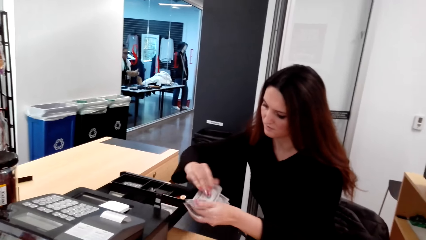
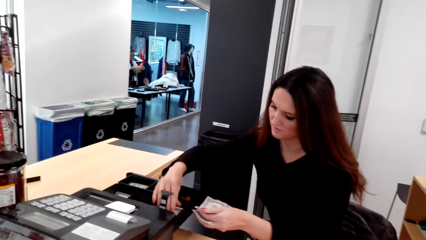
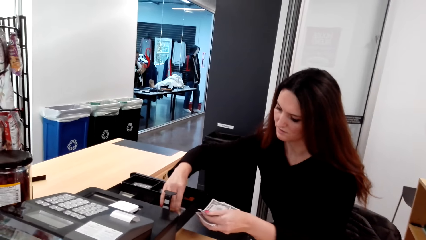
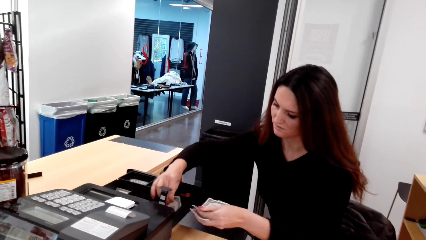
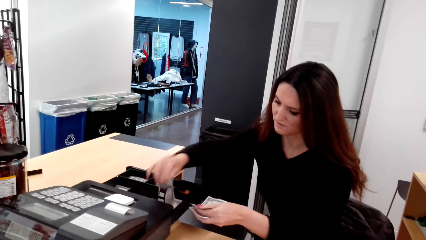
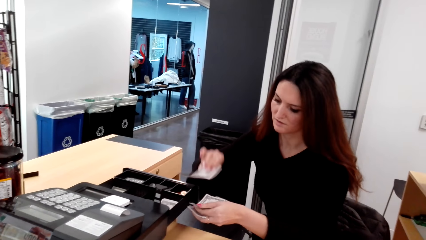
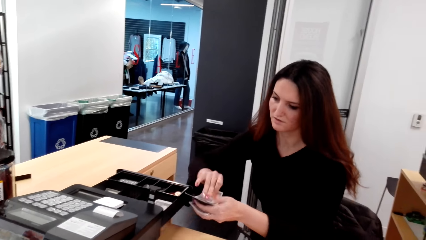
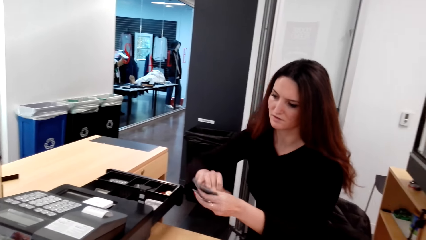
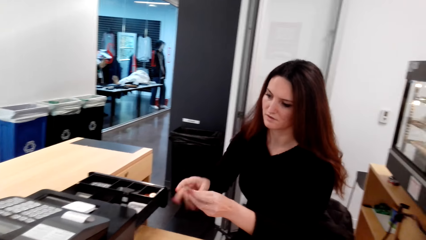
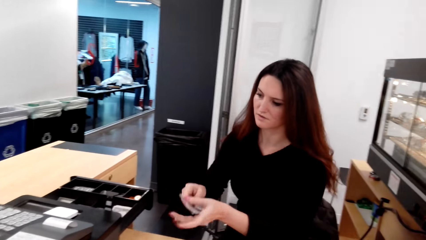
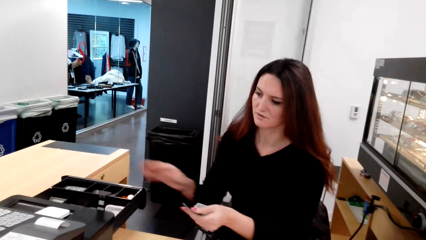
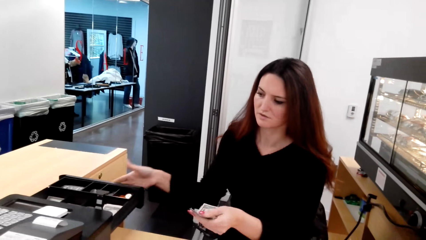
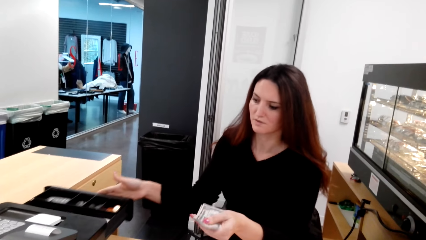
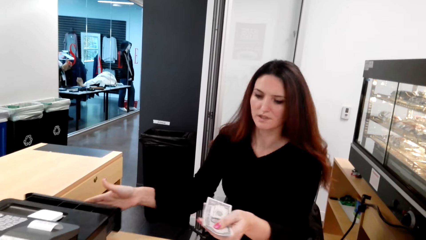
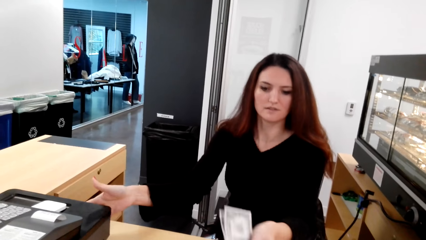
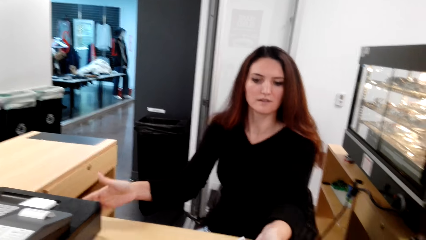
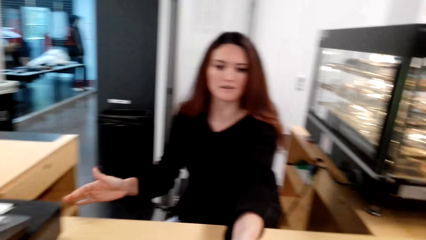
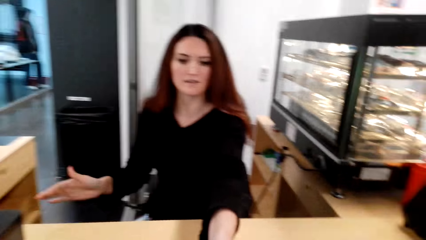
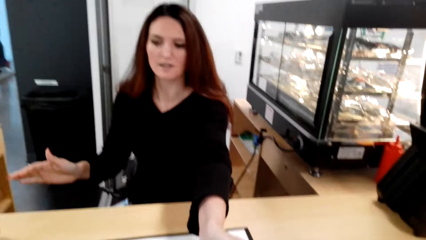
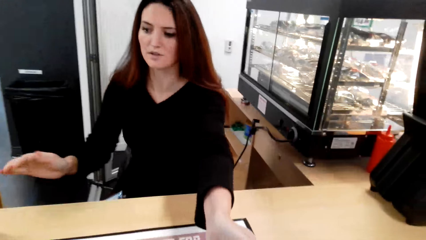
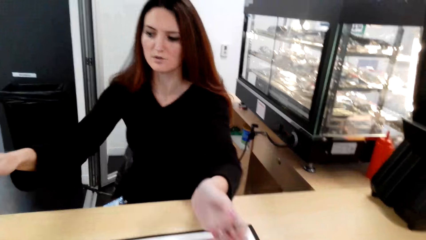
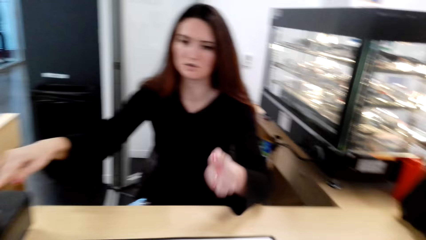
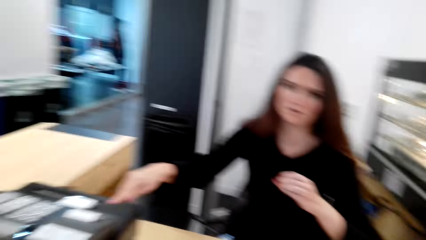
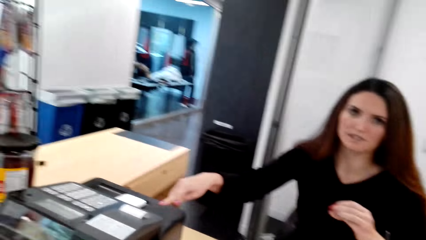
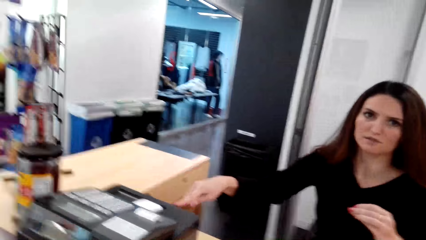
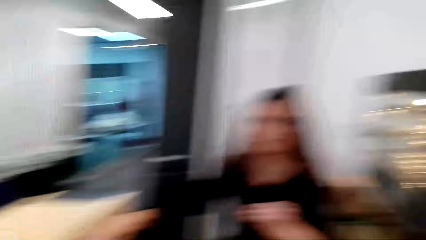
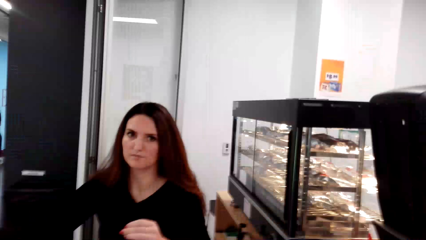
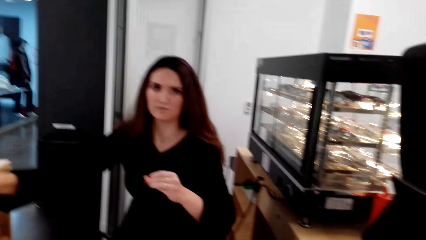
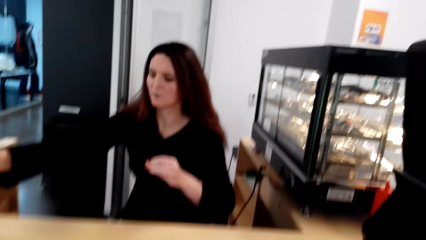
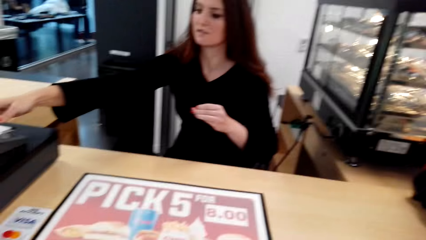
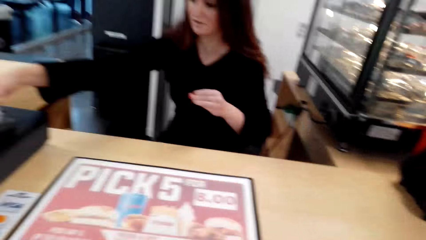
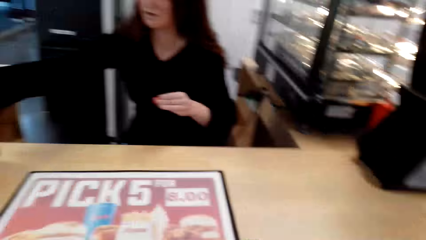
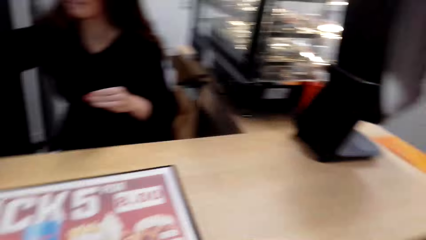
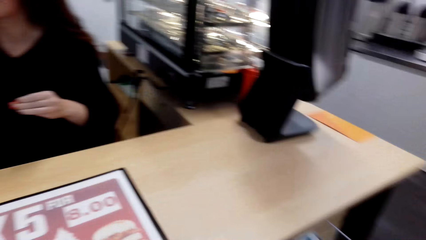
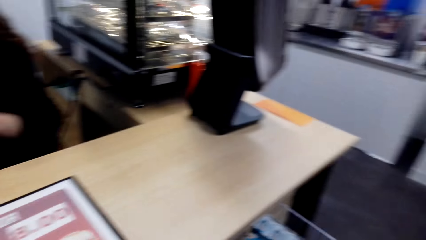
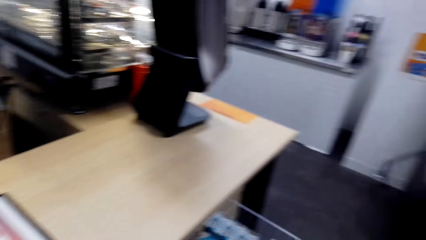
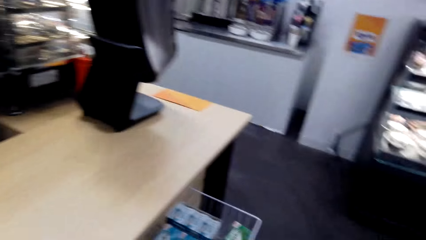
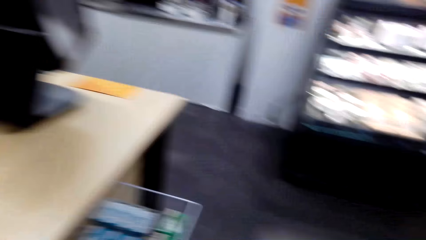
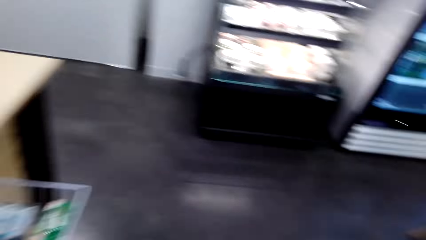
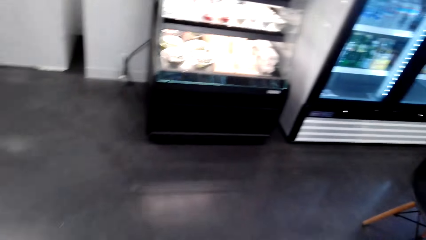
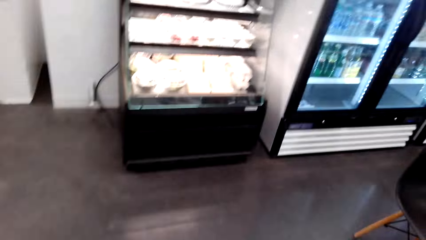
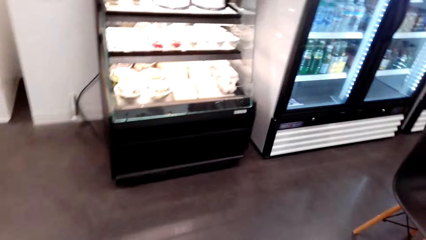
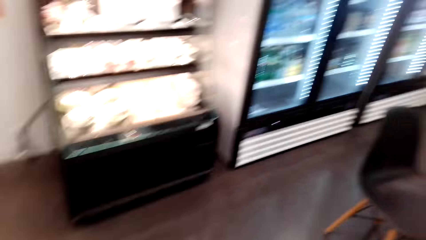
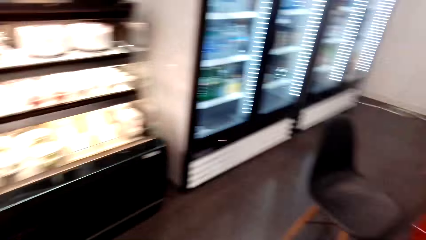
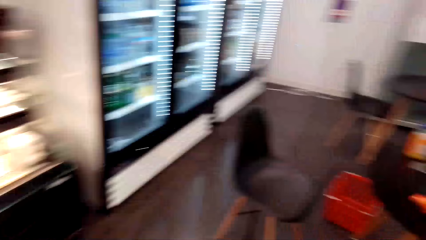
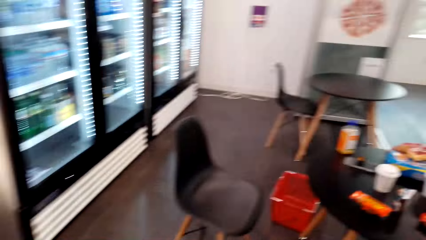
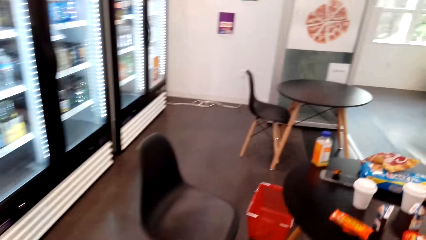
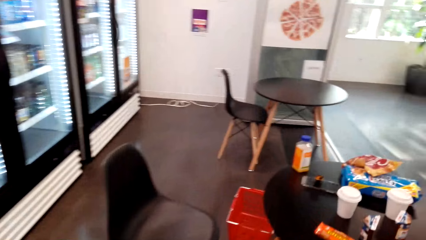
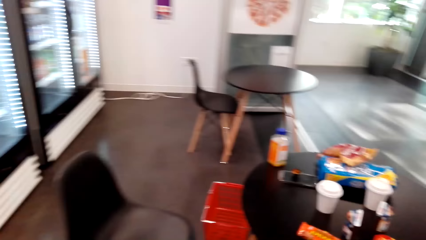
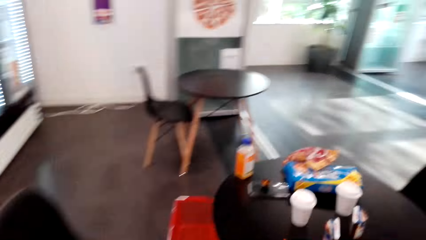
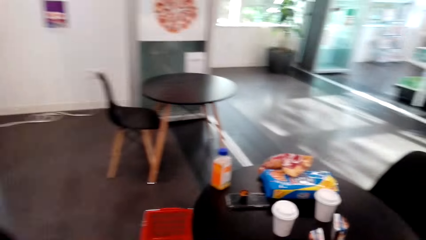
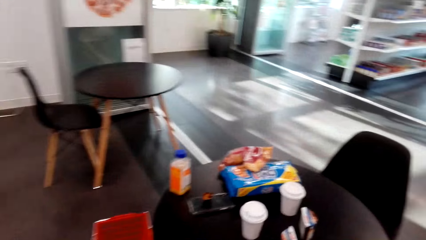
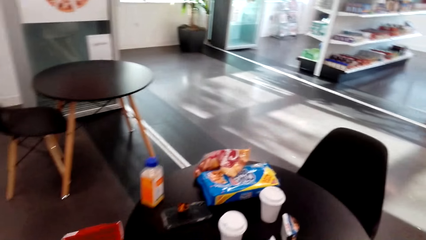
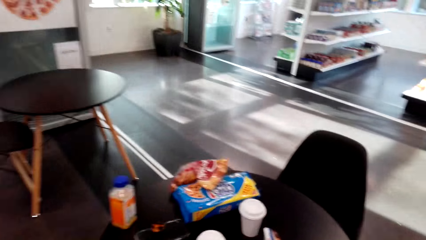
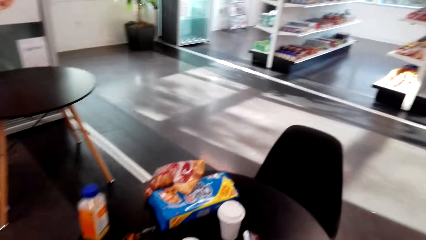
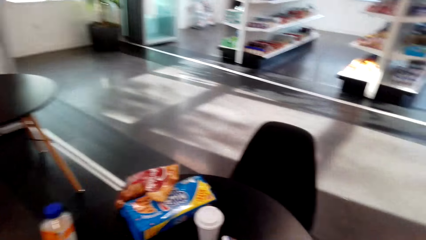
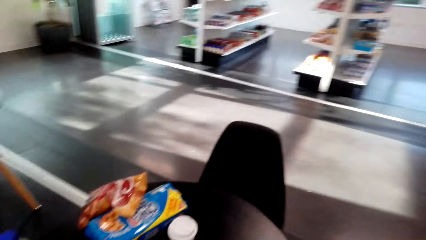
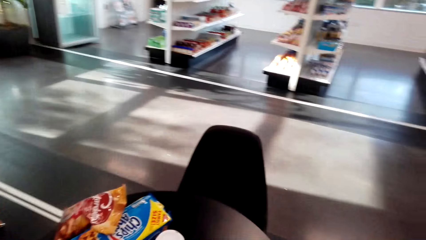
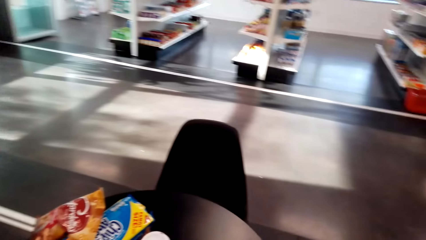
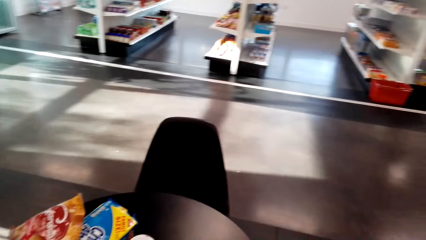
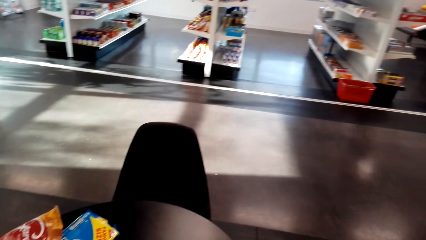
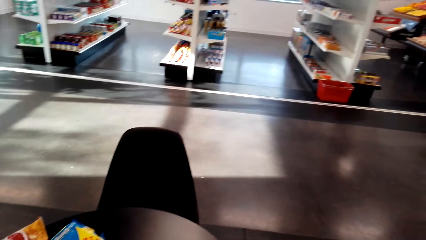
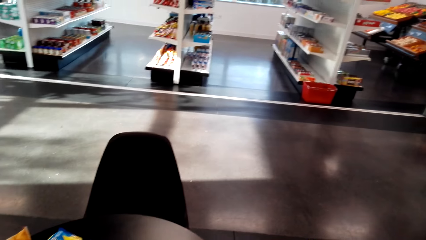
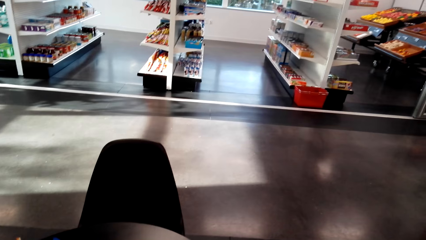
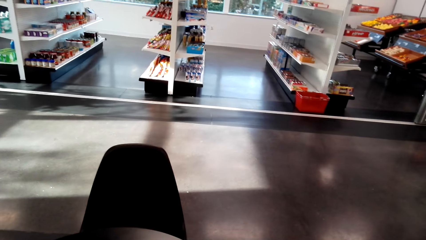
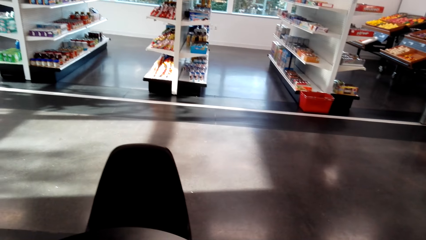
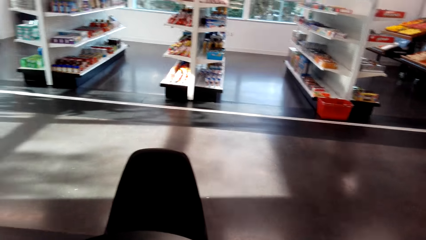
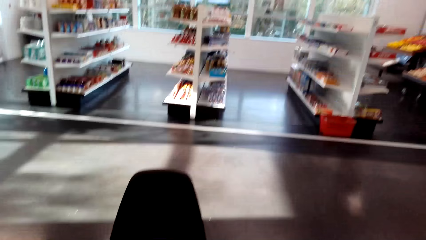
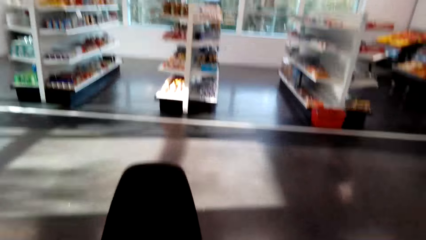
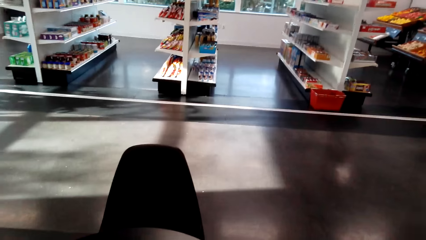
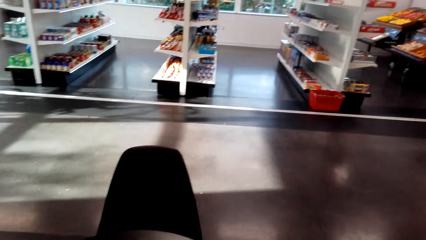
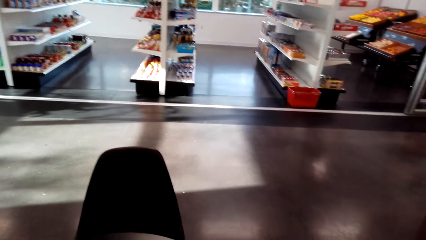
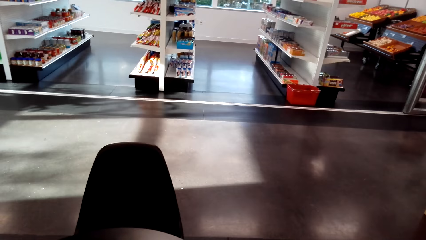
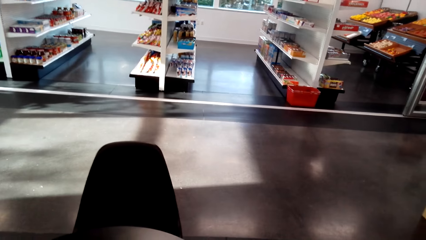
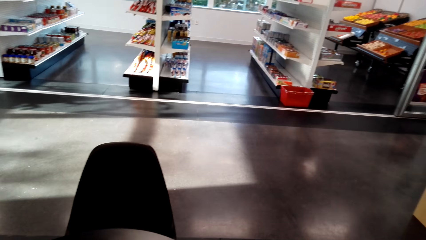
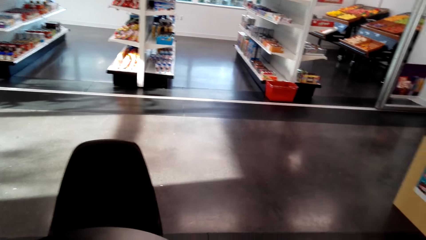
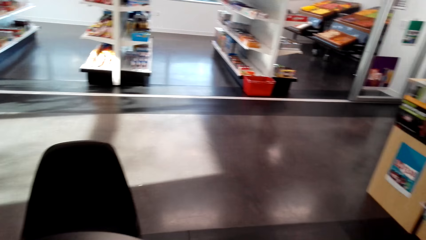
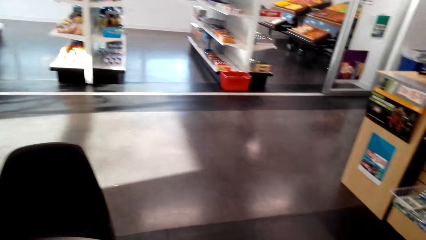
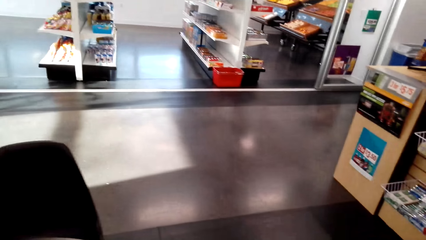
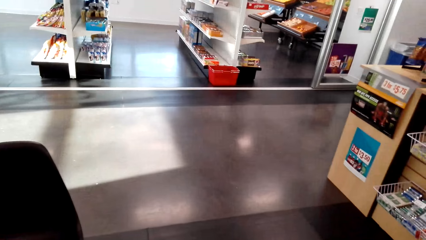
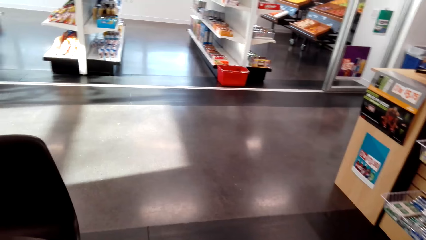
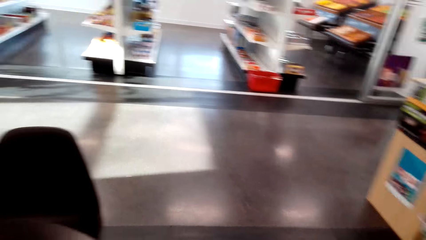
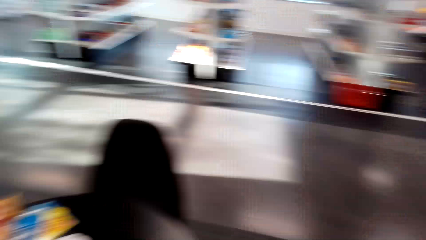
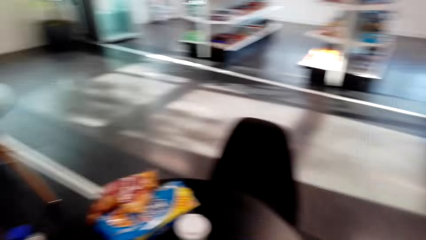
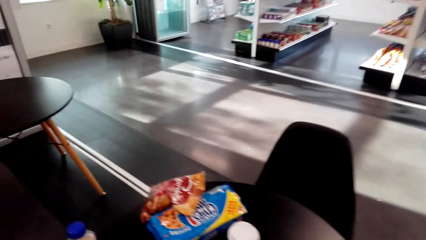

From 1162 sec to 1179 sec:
A woman pushes the cash box. The woman gives money to the camera wearer. The camera wearer picks the money. They converse with the woman. They walk around the shop and walk towards a table. They clear their throat and look around.
